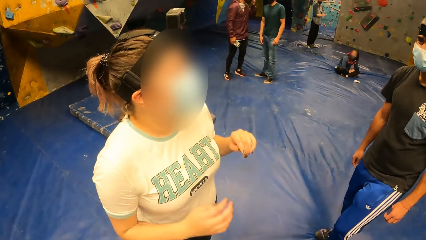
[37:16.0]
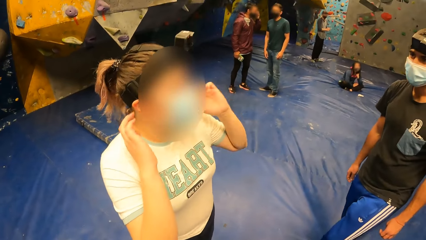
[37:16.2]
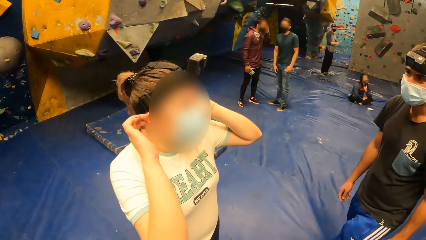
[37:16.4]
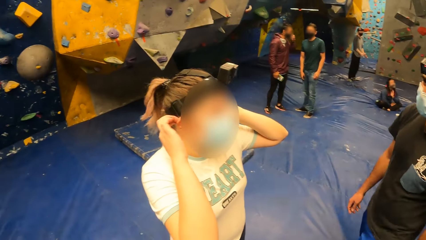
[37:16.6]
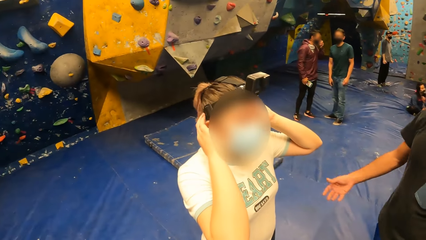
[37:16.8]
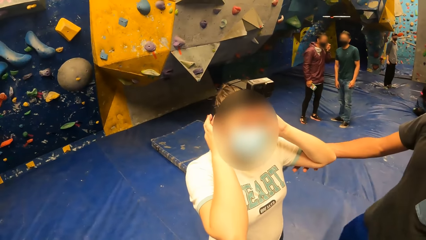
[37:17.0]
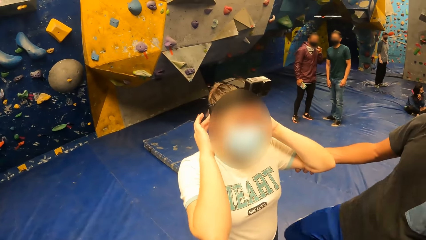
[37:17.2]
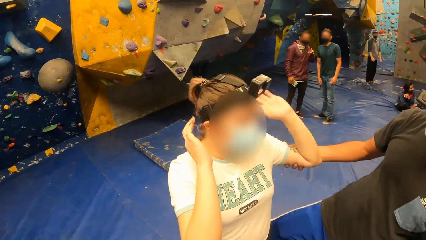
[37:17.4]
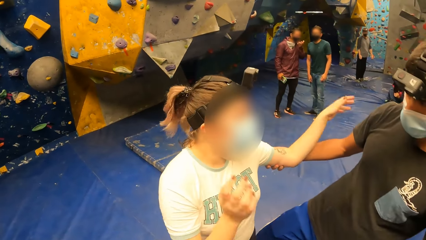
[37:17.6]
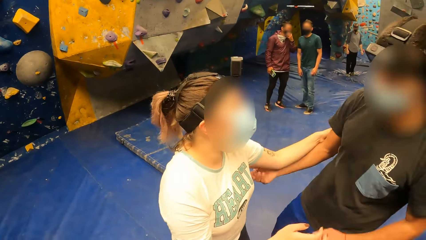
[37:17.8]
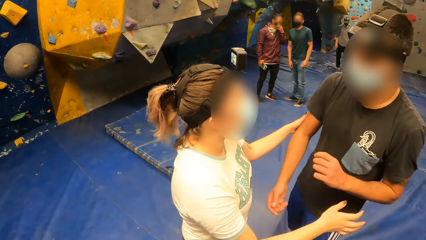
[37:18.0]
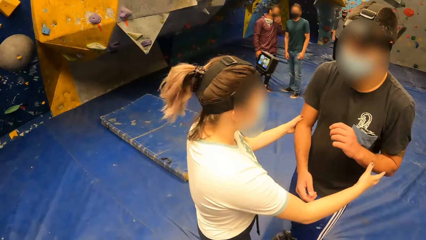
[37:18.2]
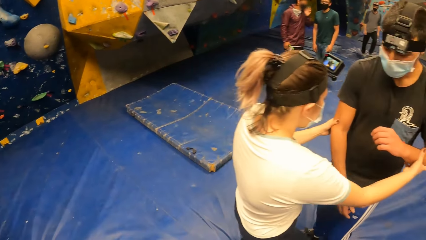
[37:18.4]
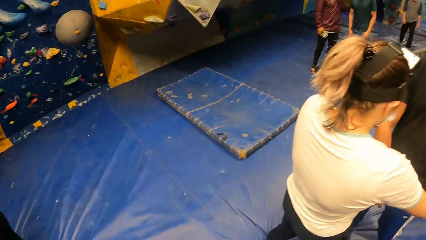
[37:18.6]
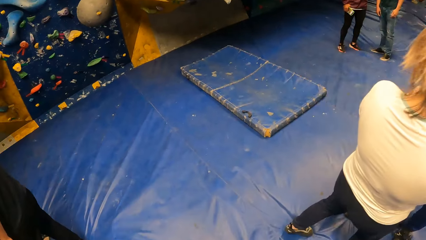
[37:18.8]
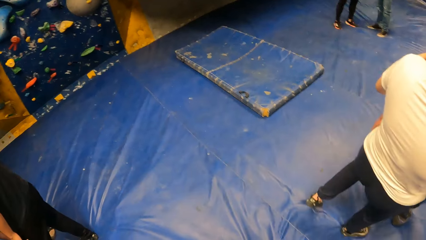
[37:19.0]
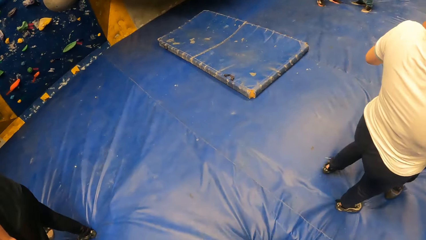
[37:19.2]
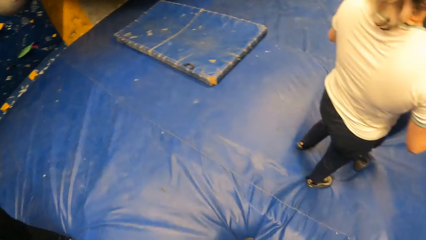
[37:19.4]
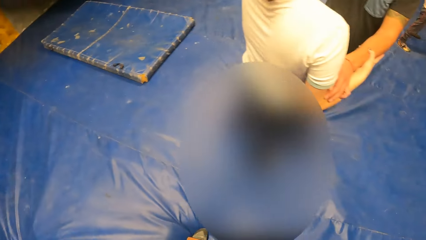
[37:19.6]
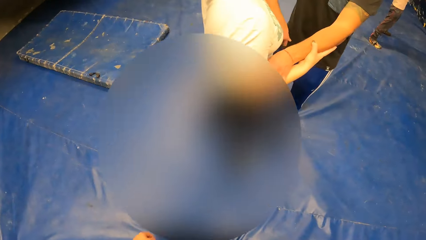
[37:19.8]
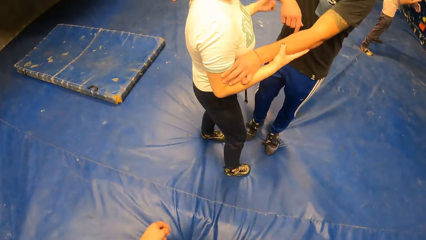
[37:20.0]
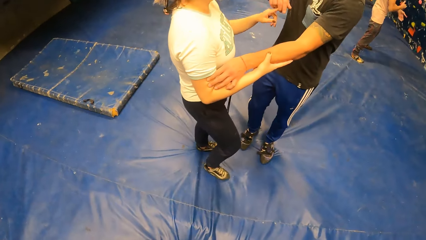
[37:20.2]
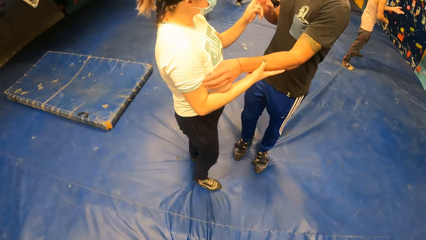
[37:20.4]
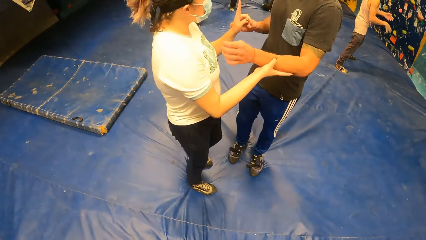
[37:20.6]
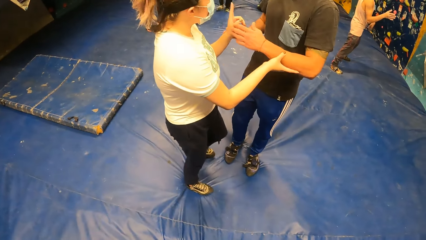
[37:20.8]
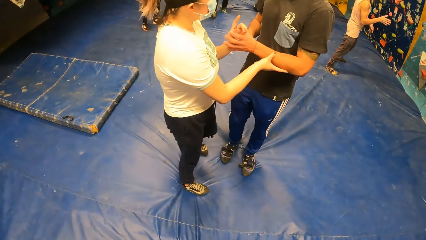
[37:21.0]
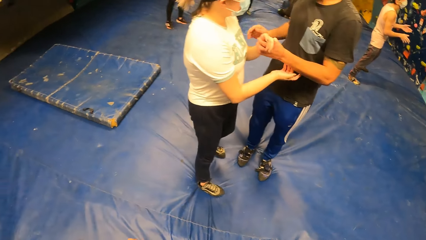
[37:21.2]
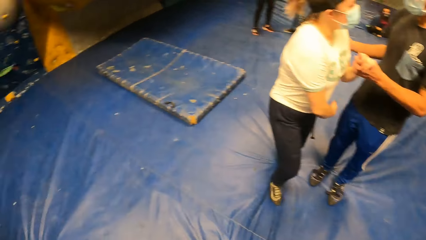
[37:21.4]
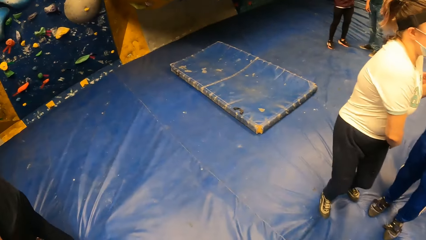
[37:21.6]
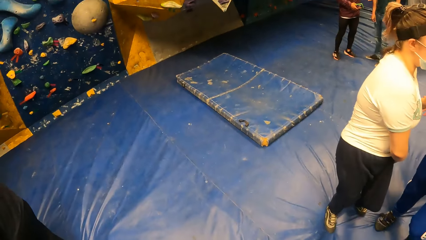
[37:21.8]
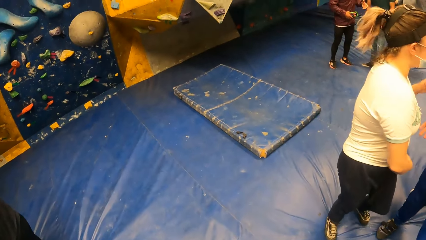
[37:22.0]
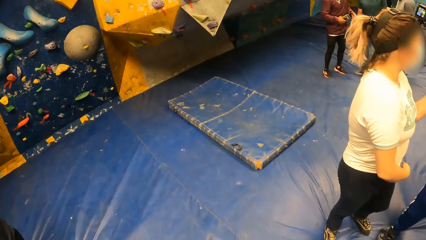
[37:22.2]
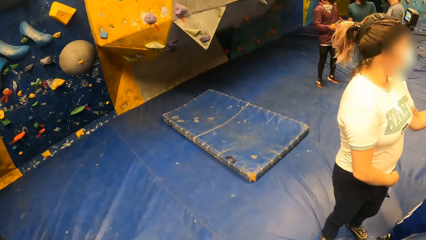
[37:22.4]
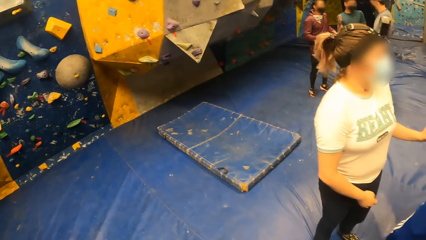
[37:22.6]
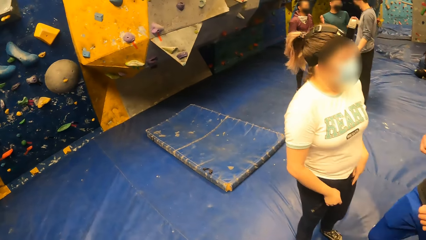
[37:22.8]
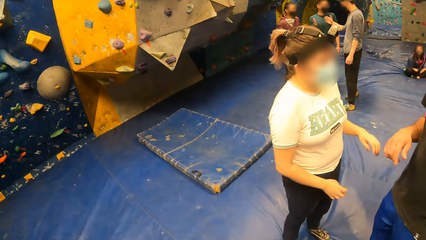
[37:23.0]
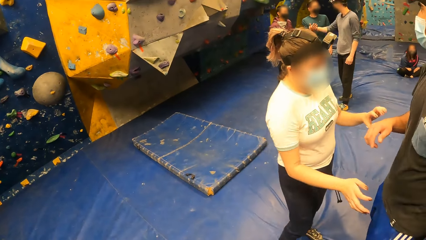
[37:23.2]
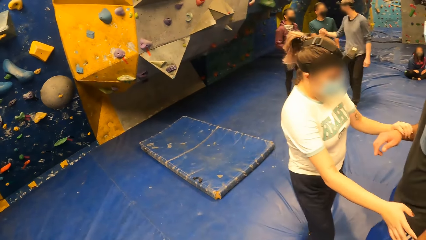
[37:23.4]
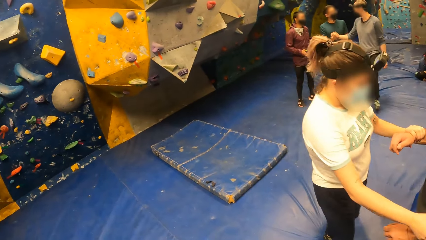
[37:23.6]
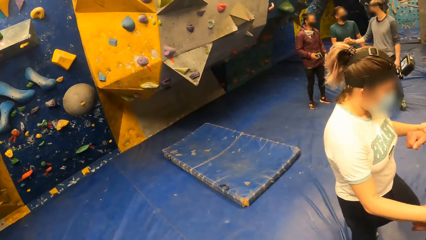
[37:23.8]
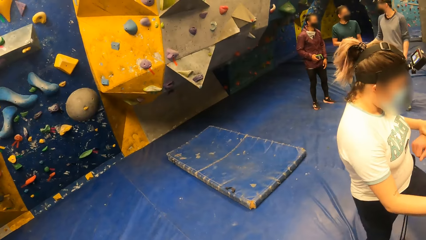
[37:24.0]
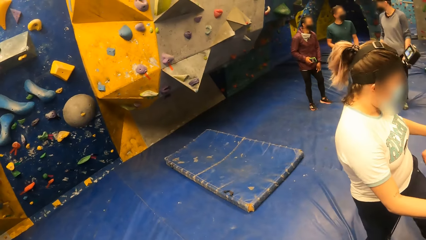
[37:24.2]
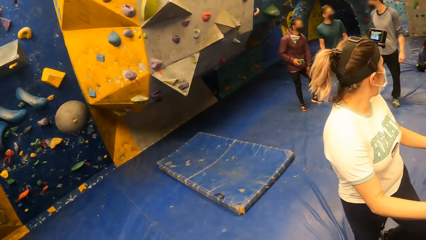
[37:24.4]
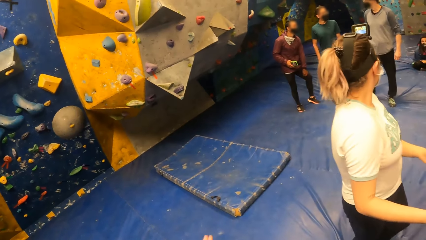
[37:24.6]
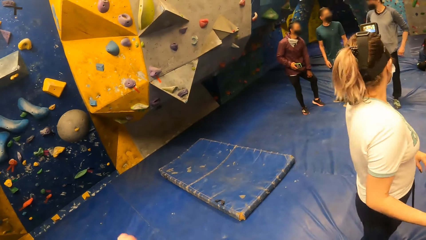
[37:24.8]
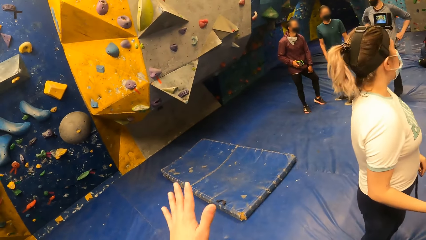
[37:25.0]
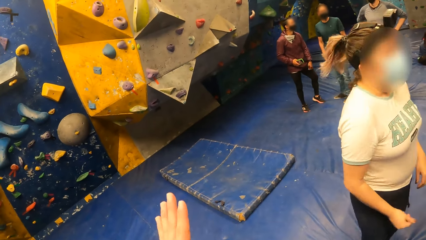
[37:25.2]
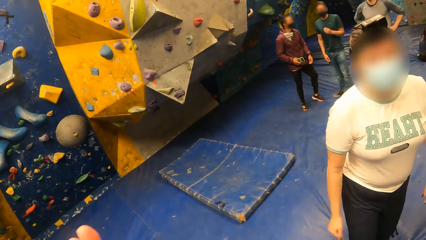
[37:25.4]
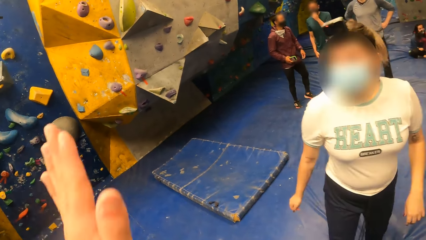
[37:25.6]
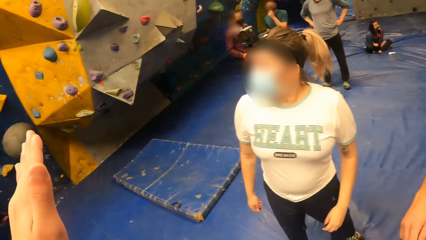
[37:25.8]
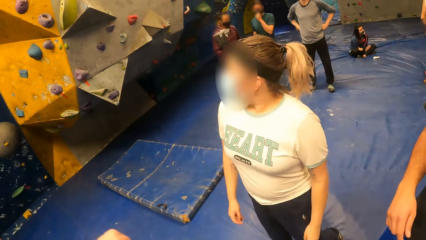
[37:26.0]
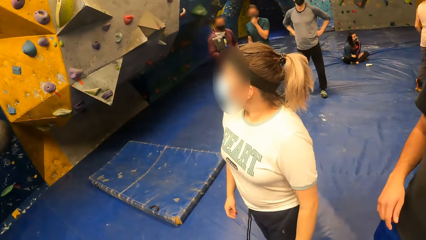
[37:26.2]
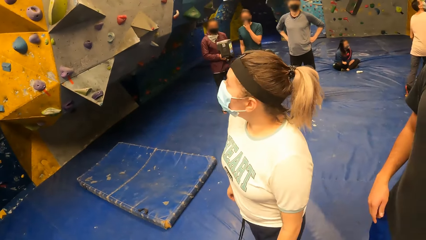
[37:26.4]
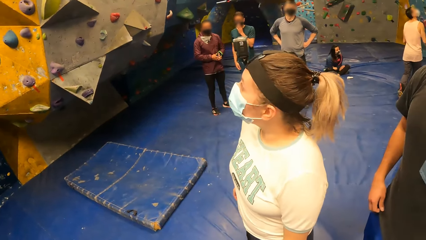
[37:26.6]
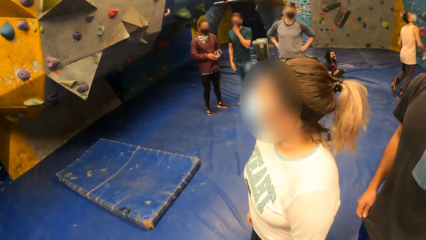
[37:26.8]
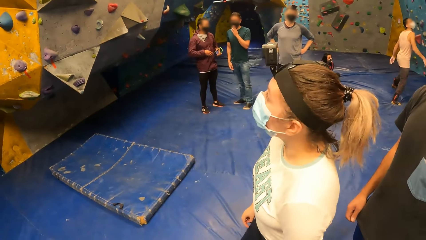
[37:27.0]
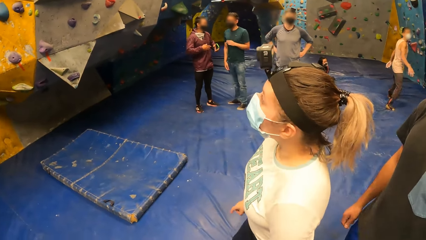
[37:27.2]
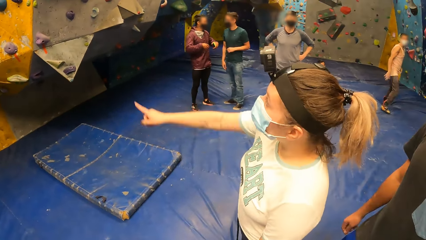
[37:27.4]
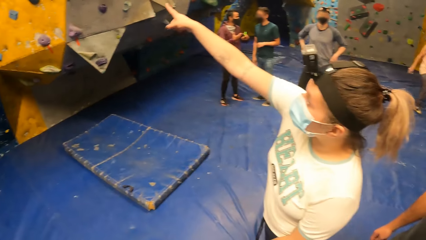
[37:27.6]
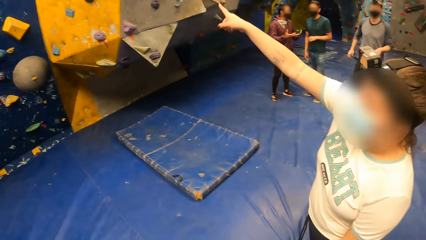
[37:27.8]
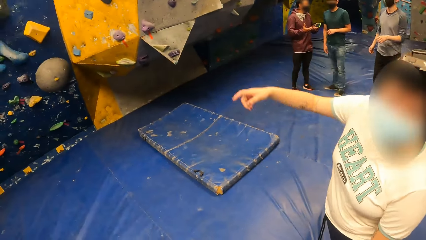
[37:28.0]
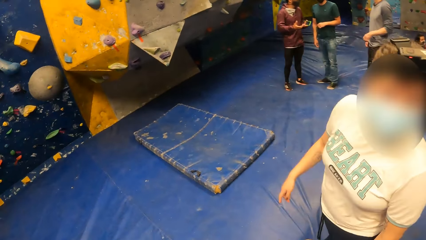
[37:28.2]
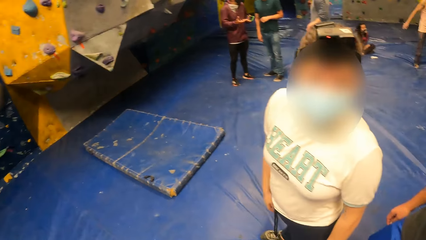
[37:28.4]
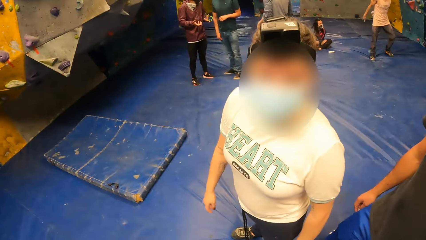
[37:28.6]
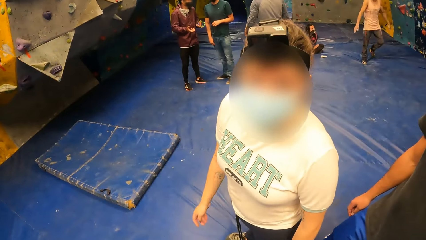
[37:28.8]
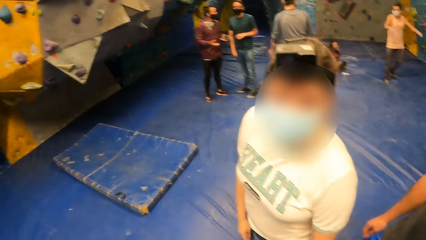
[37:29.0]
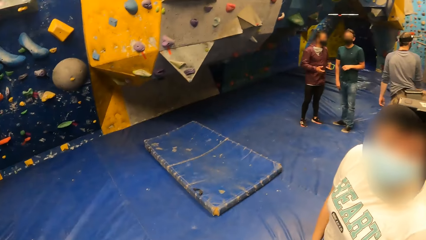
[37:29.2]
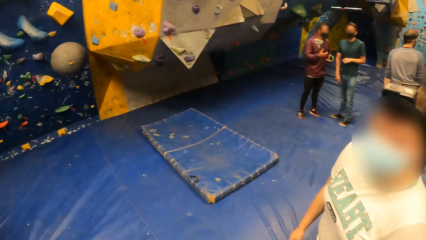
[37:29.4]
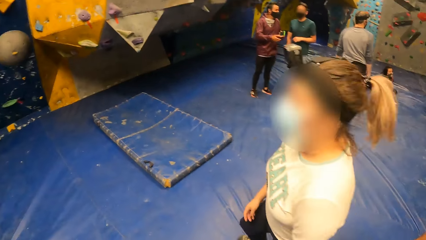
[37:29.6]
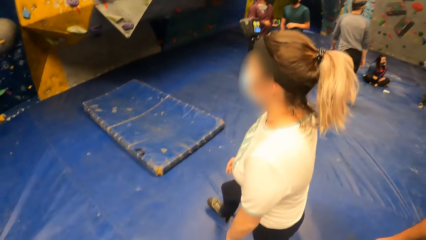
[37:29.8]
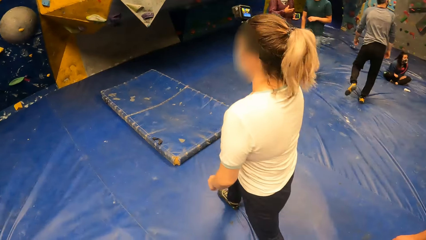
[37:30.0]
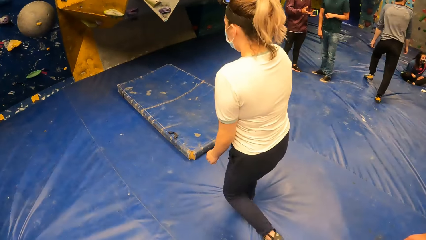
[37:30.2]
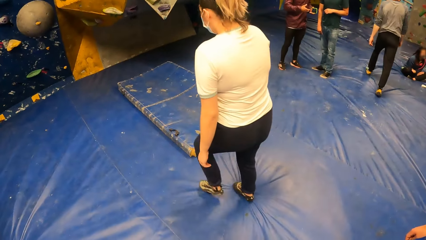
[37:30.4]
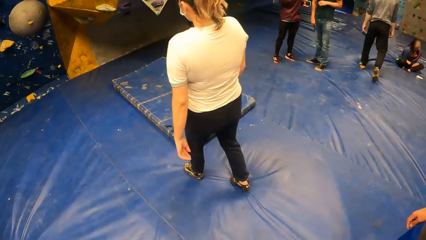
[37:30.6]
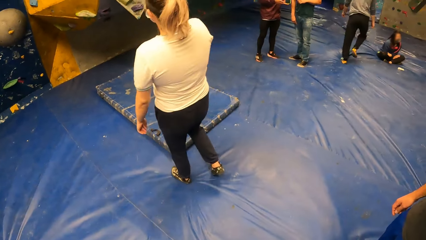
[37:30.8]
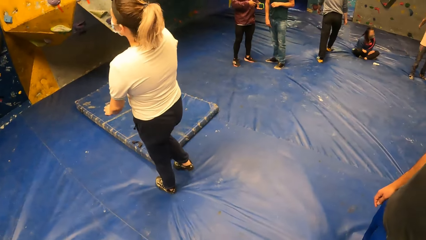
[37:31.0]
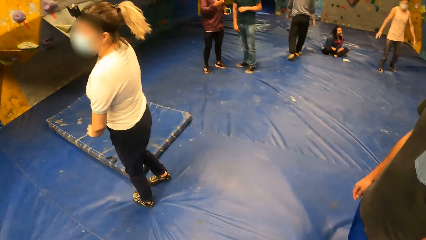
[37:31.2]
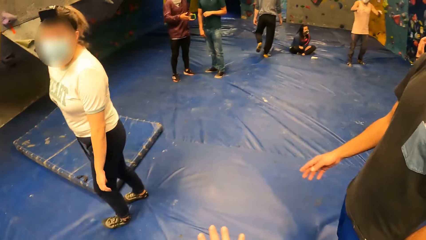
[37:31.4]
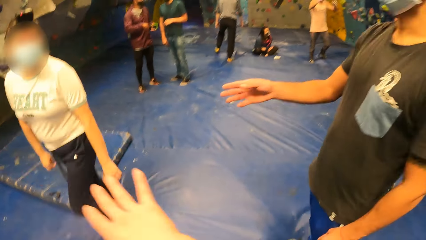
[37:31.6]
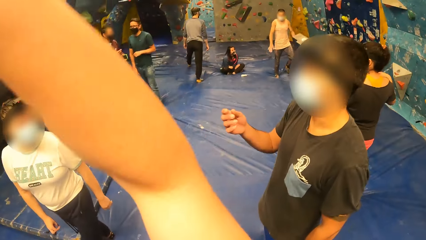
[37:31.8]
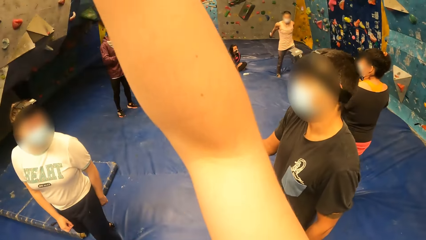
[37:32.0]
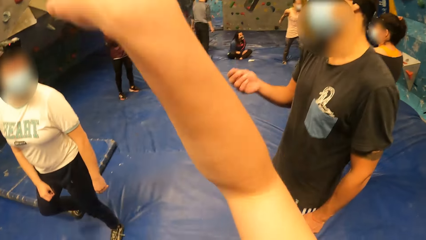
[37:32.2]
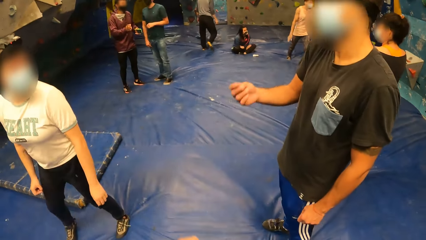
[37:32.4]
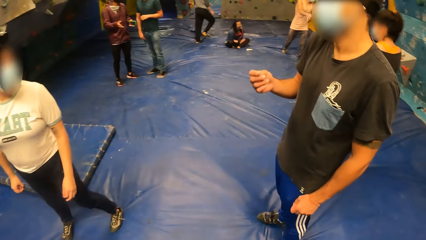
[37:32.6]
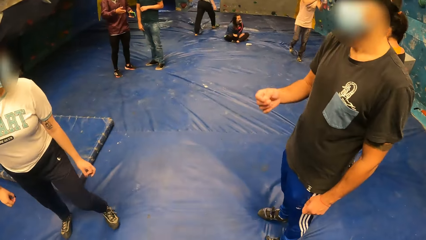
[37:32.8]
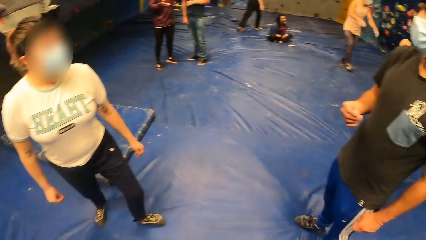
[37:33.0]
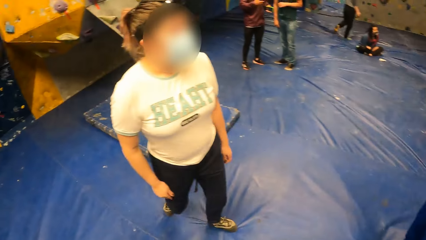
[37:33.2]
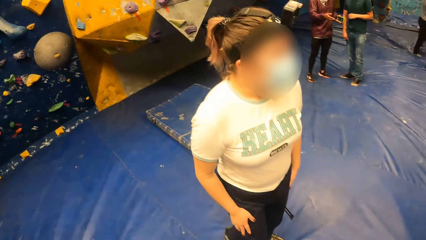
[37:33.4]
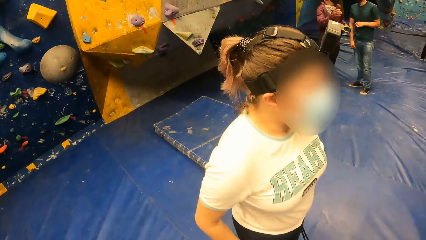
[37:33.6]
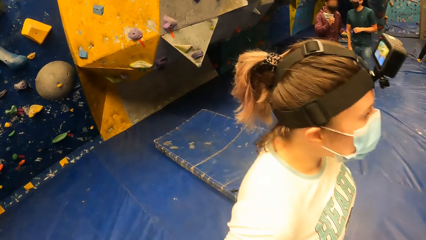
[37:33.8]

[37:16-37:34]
A man and a woman hold. The man touches the woman. The woman touches the man. The woman plays with the man. The camera wearer points. The woman and the man look around. The woman points at the wall. The woman converses with the camera wearer. The woman nods. The woman walks around. The camera wearer lifts a hand.
